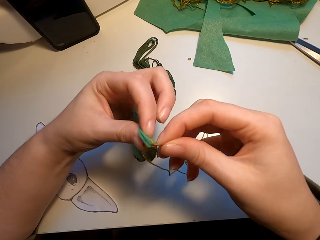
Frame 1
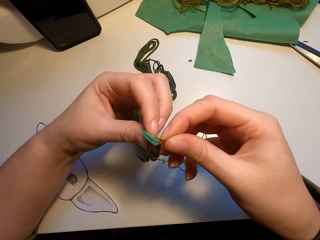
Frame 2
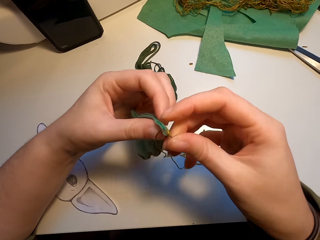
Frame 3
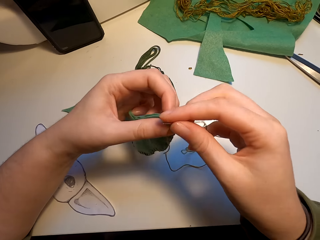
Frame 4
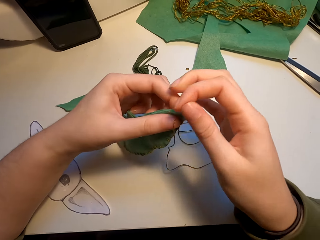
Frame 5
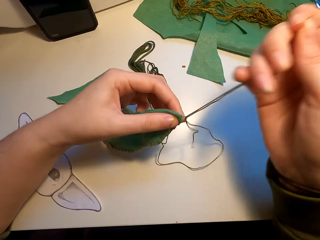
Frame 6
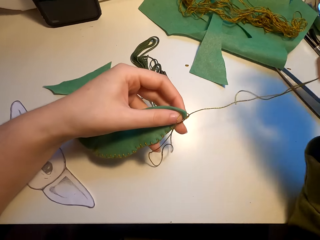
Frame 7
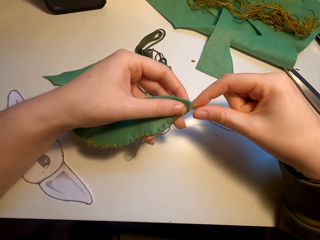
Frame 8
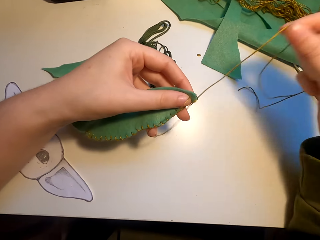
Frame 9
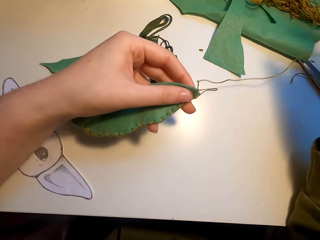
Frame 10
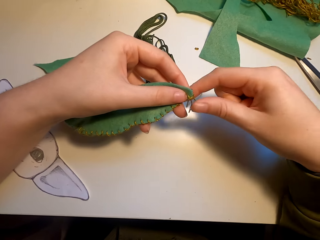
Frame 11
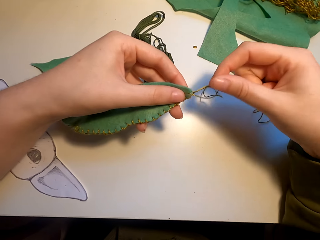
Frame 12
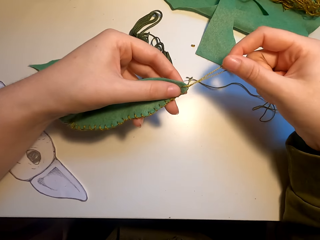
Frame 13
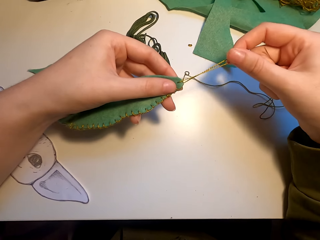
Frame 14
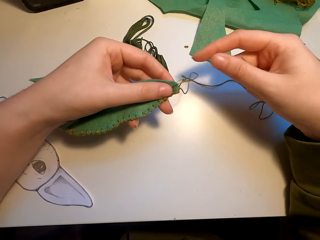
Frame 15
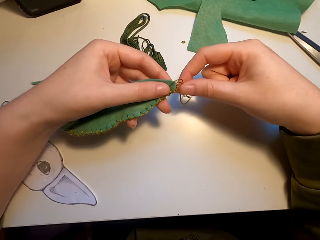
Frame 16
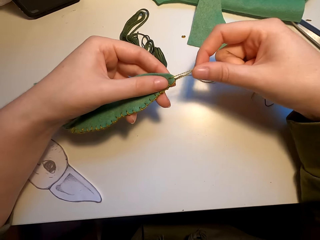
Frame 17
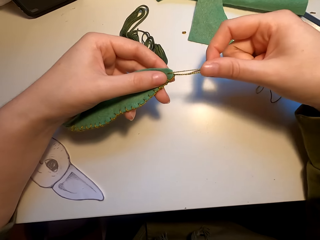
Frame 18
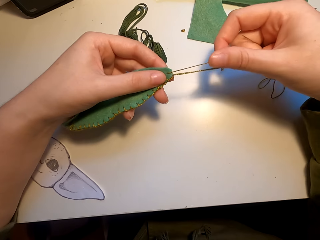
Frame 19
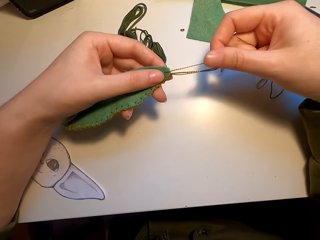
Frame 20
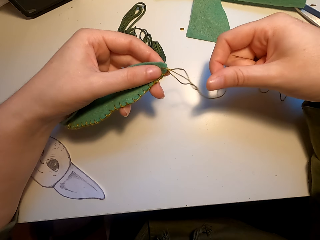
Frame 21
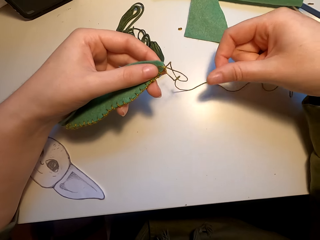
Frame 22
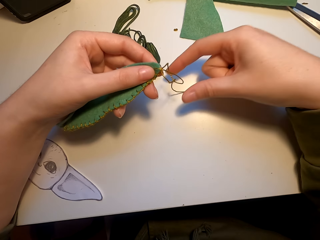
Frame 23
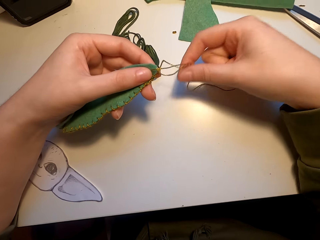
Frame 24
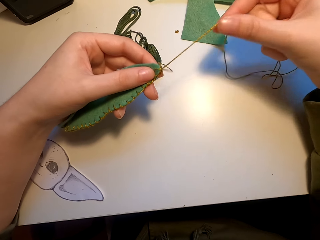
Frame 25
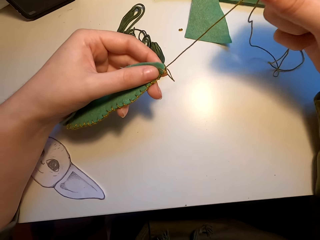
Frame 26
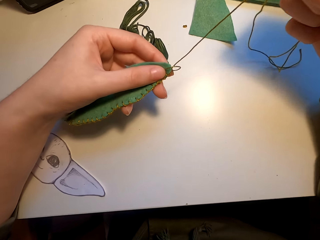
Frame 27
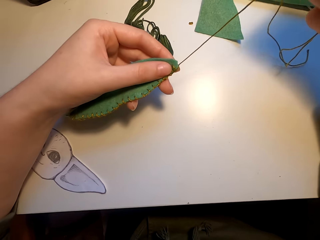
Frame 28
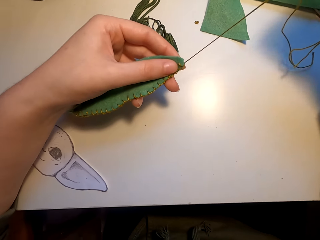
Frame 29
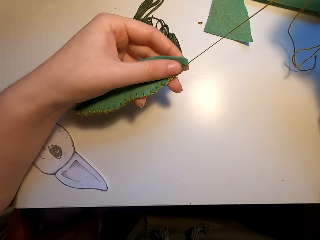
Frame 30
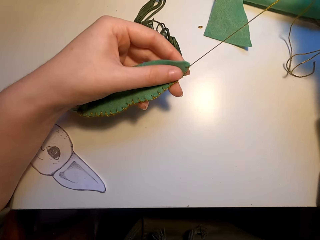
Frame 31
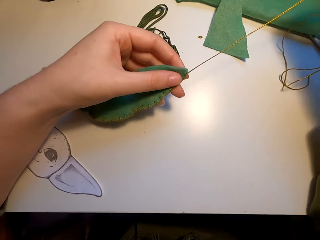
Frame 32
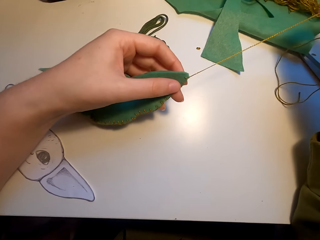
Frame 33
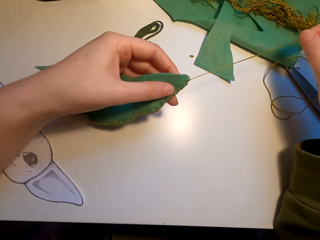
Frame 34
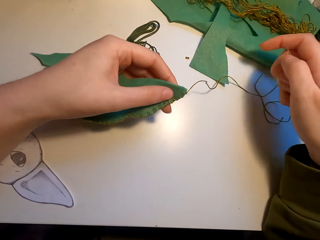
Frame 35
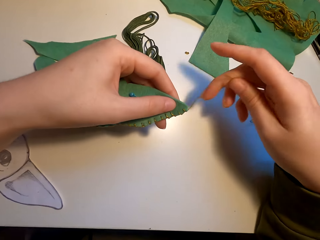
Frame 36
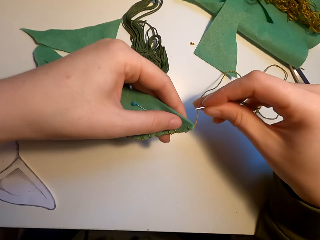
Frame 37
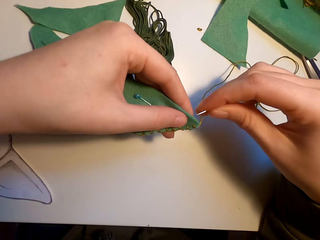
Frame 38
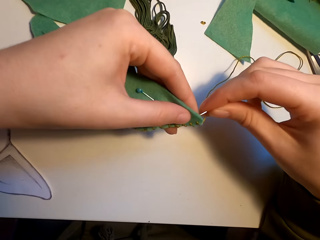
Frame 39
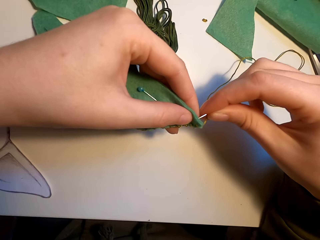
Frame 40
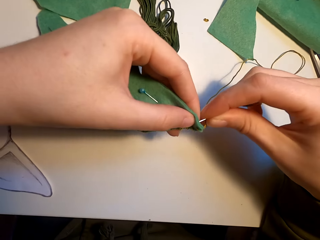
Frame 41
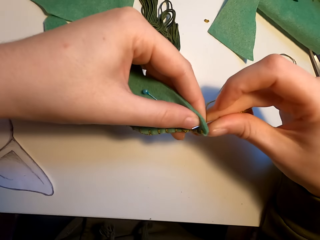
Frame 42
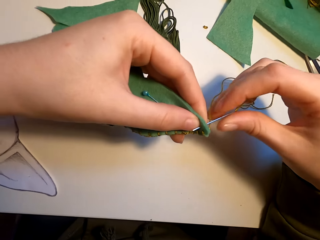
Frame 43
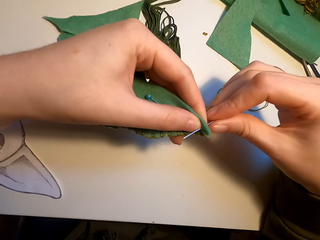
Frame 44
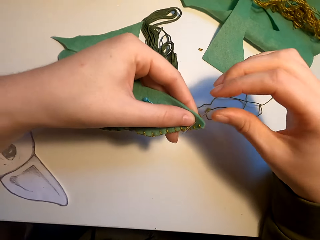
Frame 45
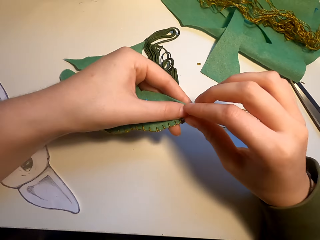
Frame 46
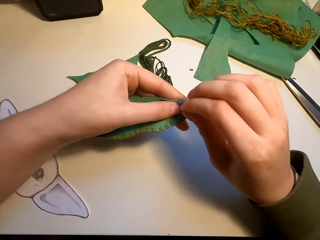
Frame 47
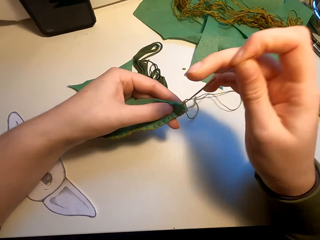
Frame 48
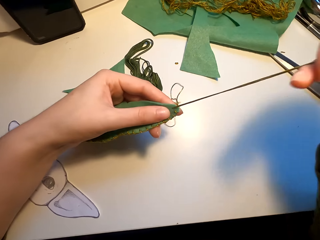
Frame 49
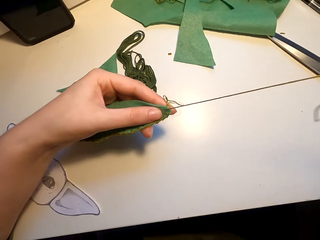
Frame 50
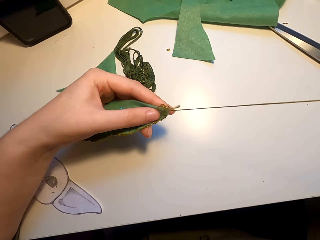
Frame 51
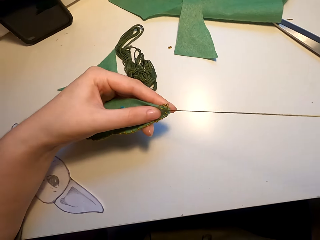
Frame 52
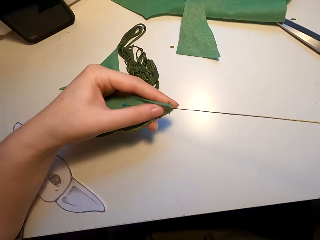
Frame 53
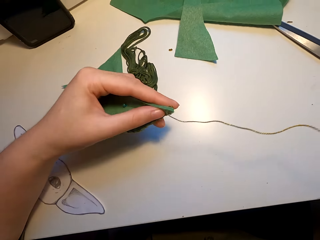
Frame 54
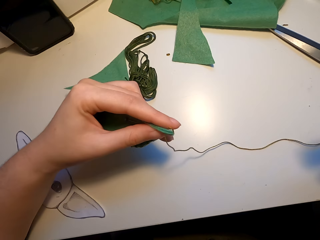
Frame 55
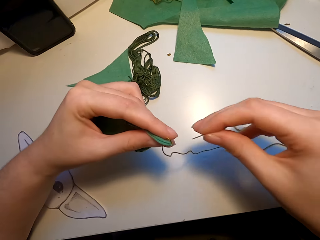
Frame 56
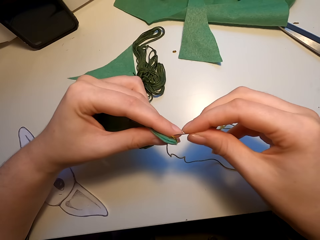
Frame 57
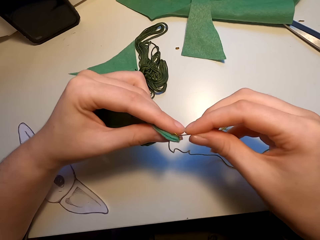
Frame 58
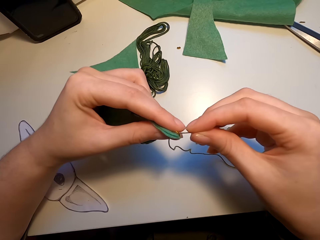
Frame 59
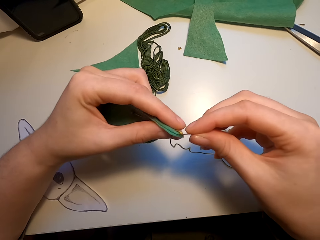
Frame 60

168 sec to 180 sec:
The camera wearer pulls the thread. They align the thread. They knit a cutting model with a needle.

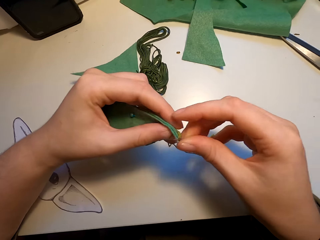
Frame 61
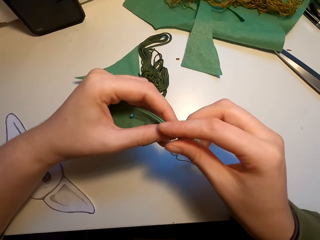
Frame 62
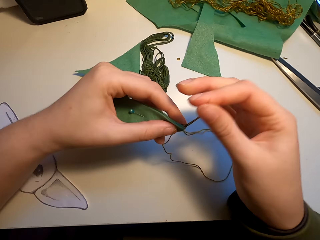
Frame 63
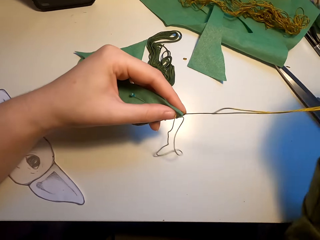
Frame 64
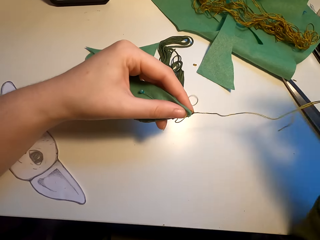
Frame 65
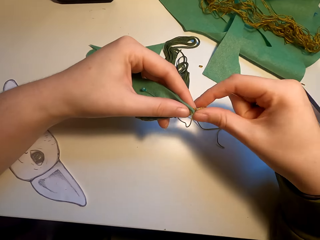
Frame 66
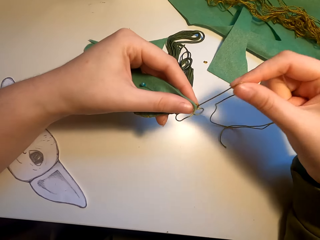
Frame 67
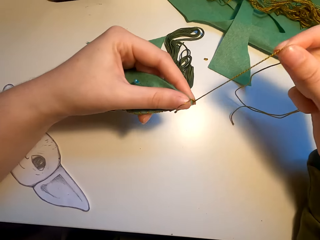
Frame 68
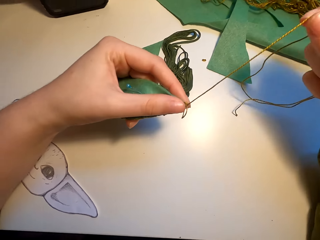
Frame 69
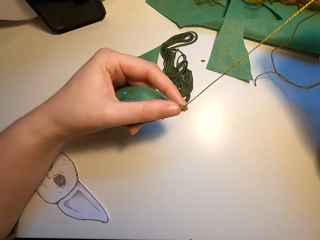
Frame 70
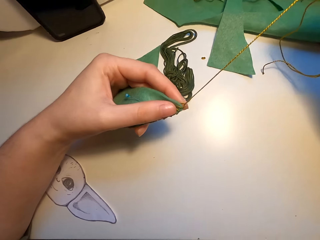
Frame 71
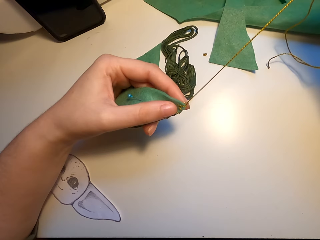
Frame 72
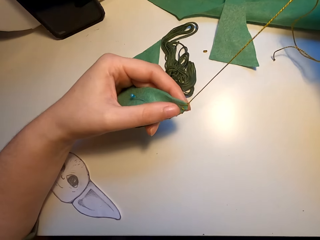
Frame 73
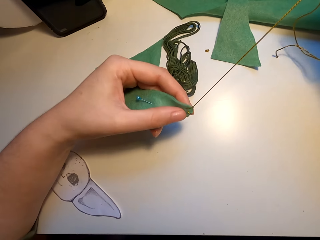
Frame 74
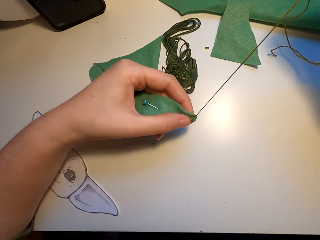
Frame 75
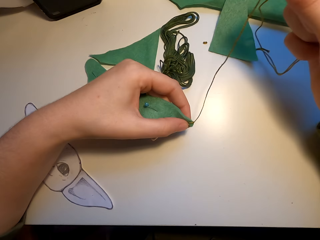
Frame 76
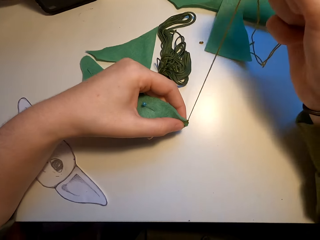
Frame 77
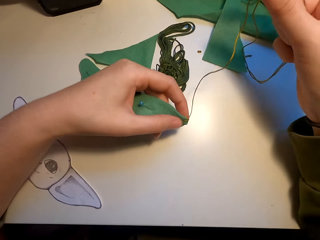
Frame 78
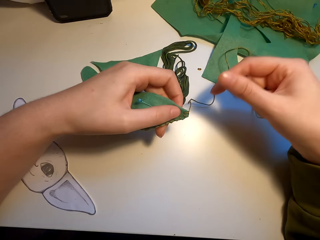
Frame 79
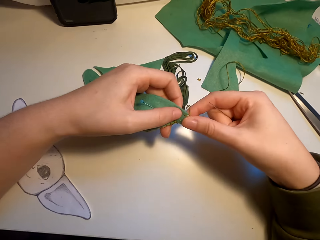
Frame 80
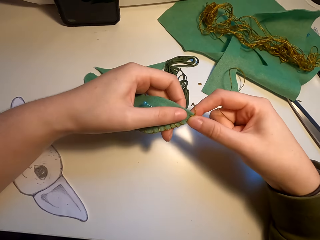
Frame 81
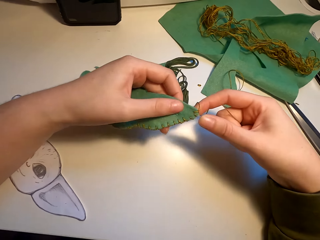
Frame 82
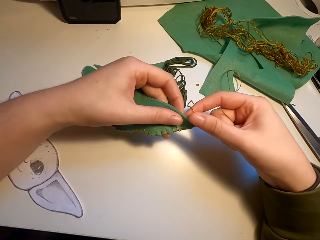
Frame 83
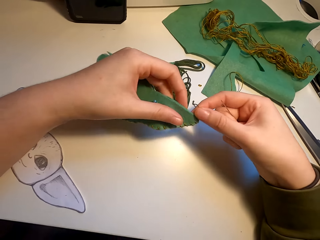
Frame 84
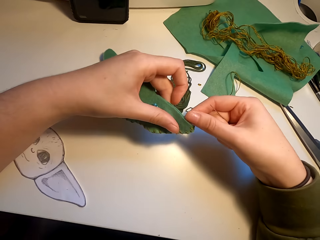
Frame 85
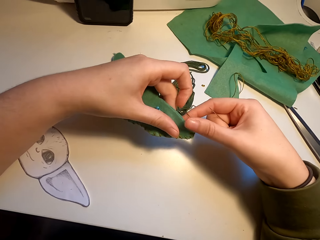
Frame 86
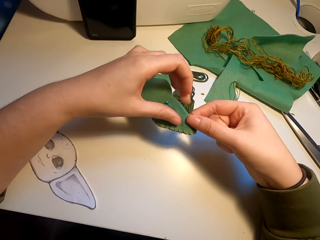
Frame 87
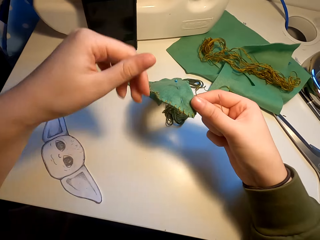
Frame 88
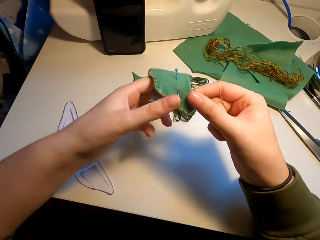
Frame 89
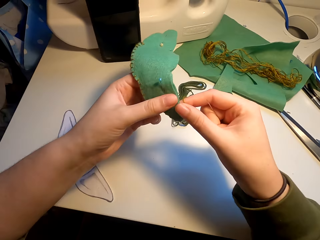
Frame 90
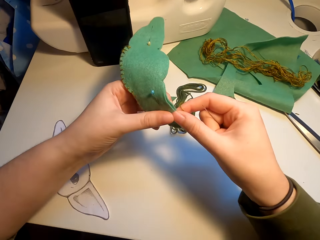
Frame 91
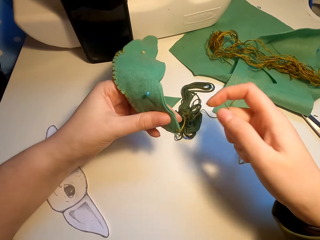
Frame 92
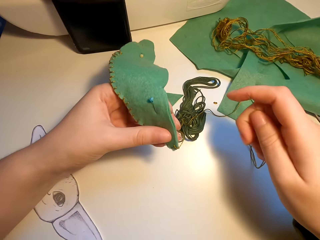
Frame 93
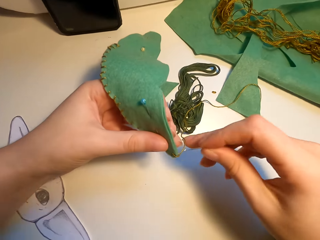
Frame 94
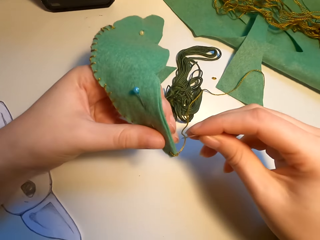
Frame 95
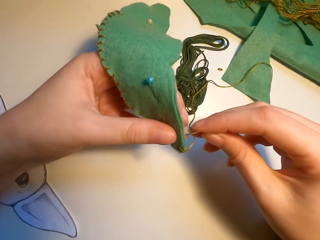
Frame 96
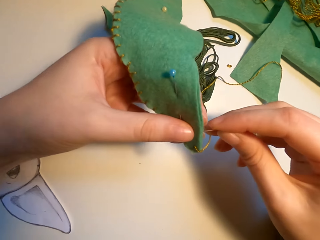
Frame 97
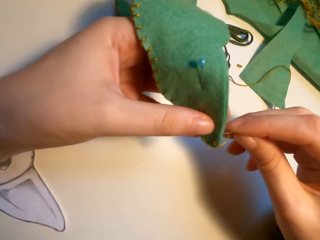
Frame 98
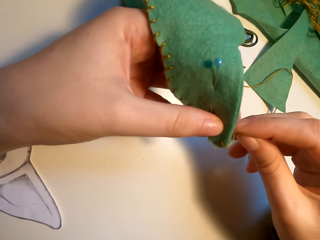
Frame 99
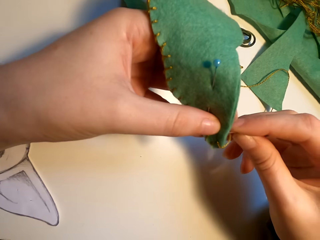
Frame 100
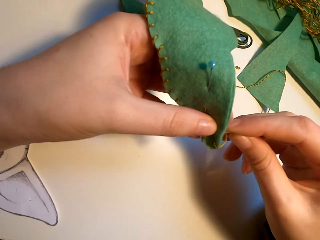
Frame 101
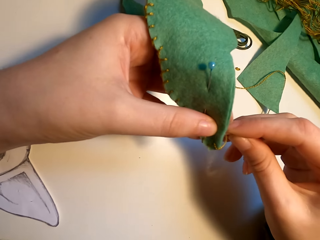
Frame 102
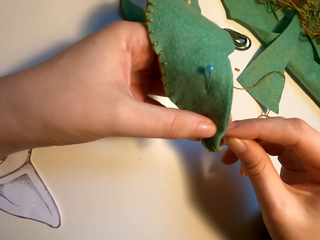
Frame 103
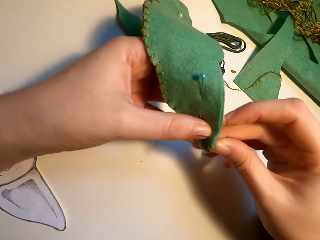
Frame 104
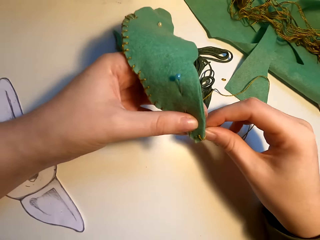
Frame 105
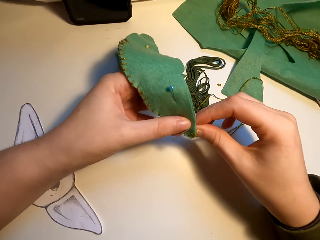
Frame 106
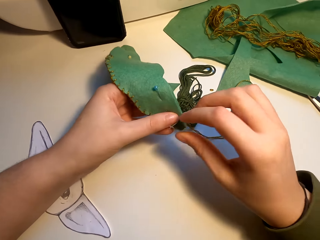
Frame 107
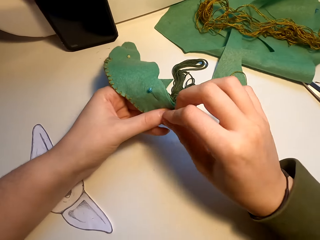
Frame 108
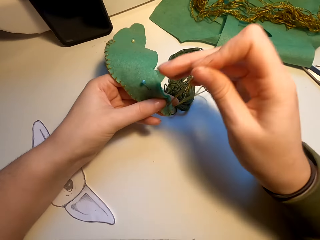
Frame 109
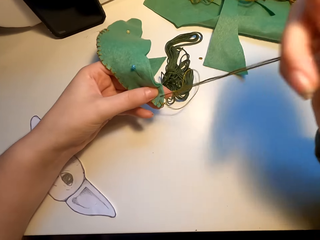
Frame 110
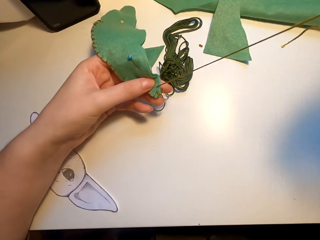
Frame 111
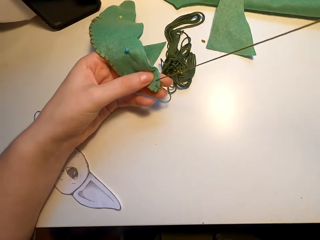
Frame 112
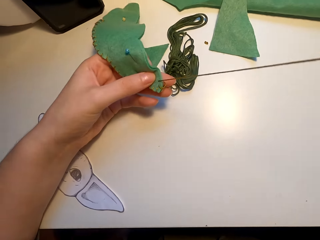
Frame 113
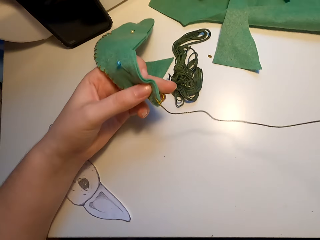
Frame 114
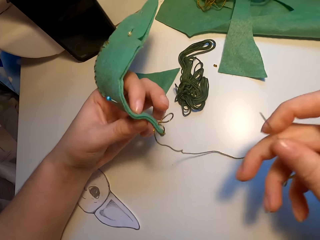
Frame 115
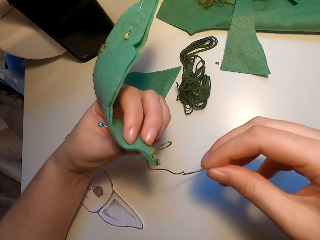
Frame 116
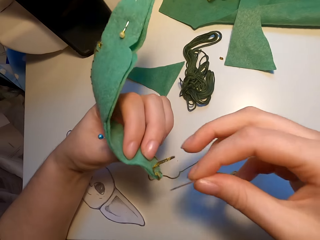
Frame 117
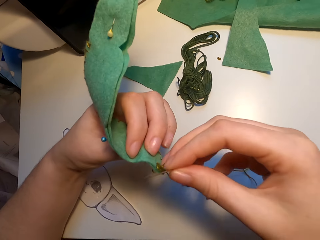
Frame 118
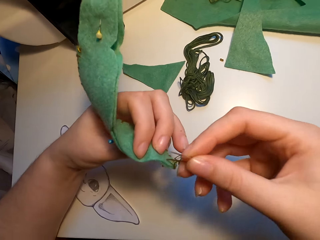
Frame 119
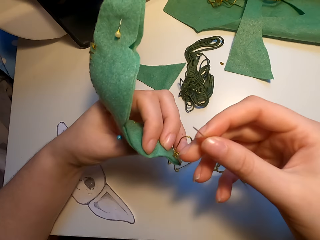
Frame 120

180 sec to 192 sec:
The camera wearer pulls the thread. They align the fabric. They knit a cutting model with a needle.
